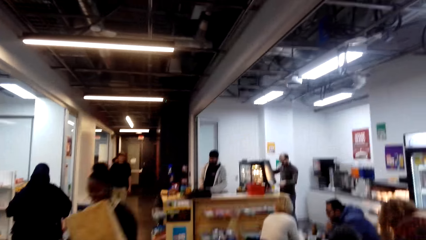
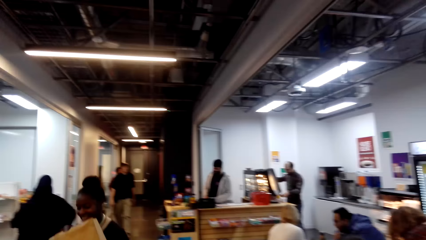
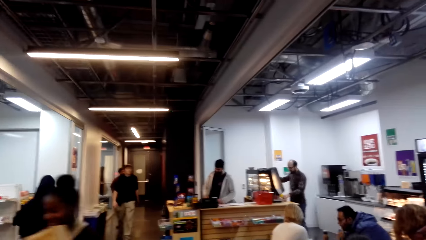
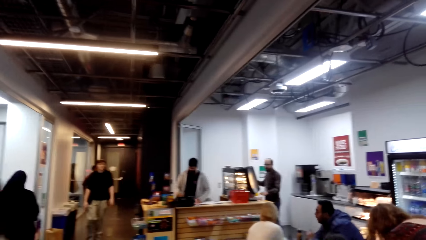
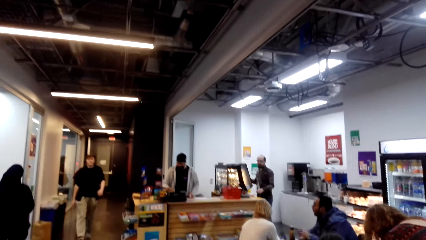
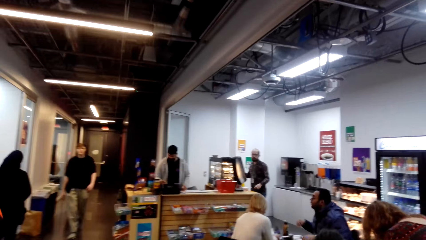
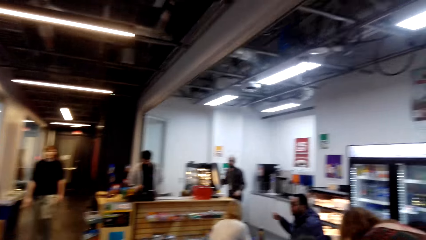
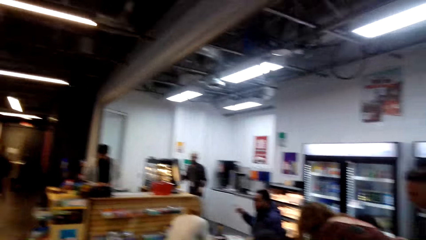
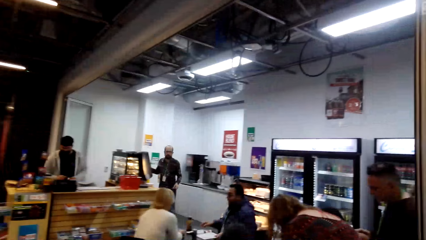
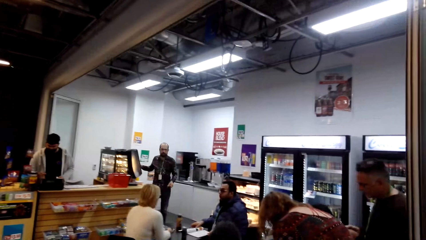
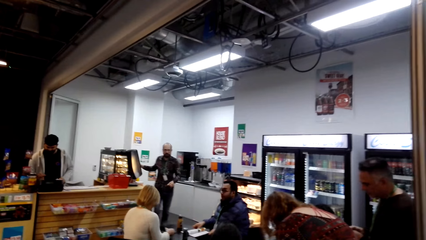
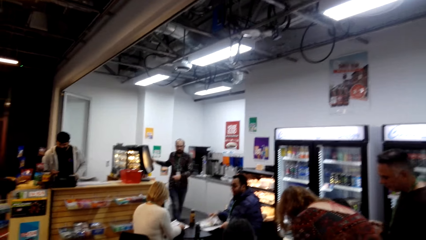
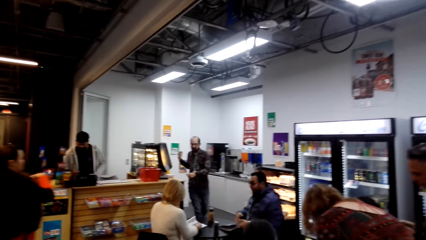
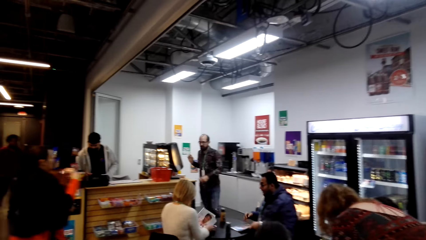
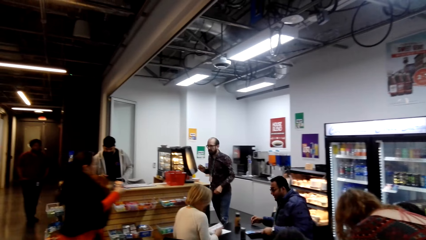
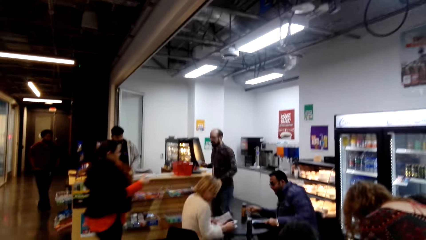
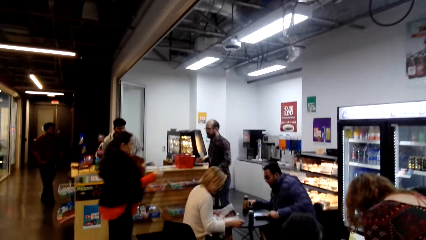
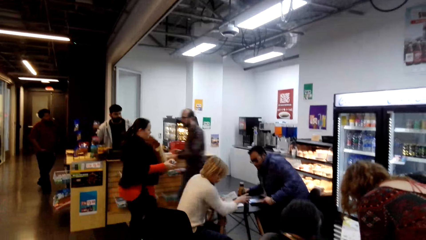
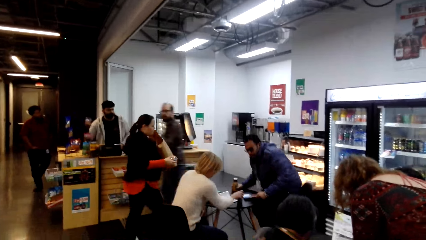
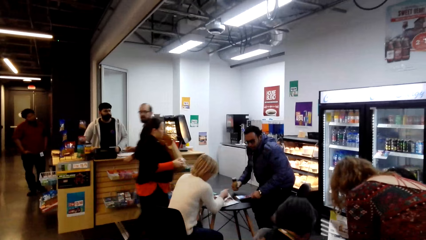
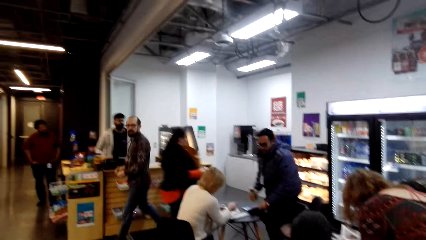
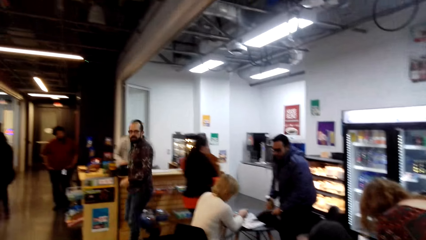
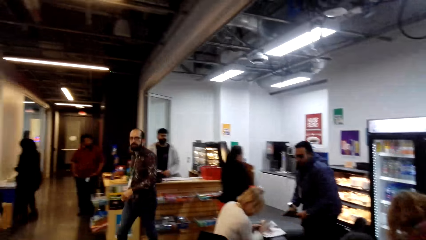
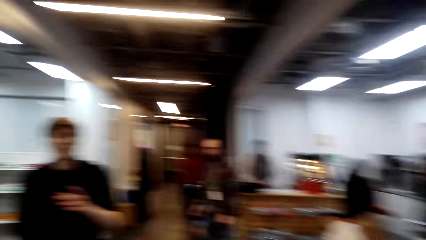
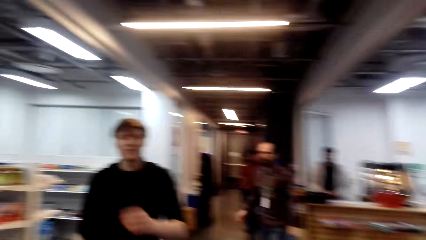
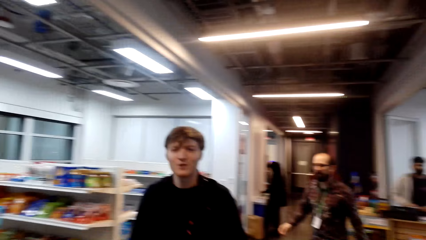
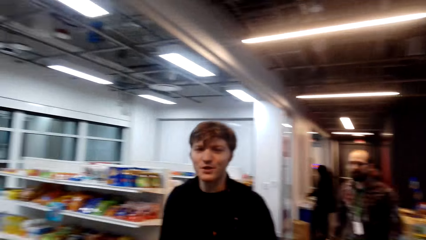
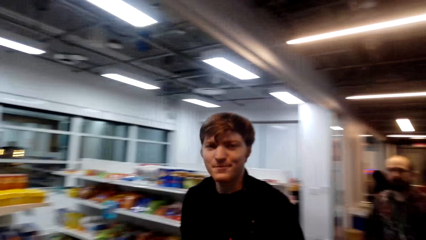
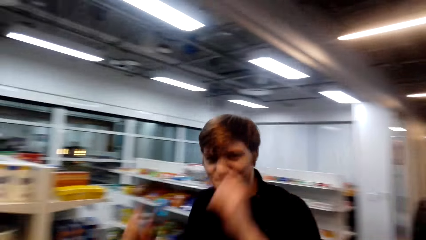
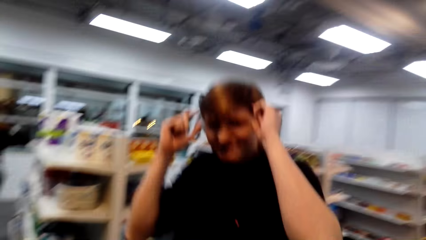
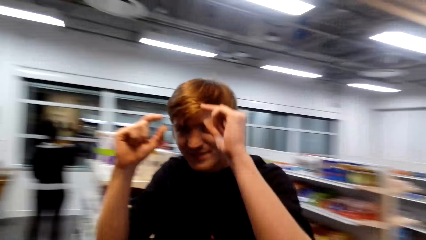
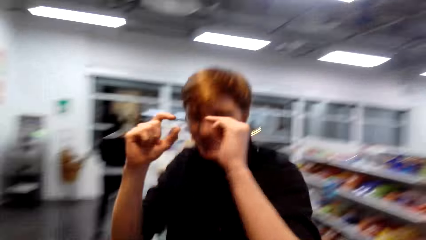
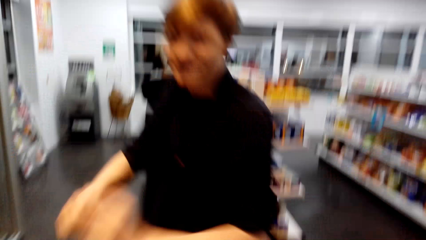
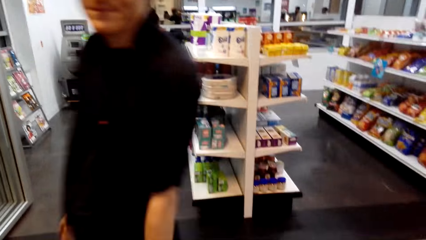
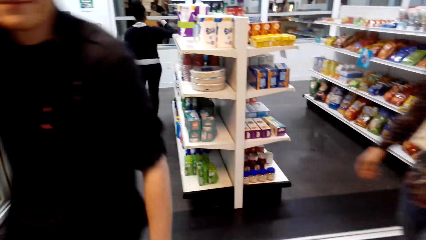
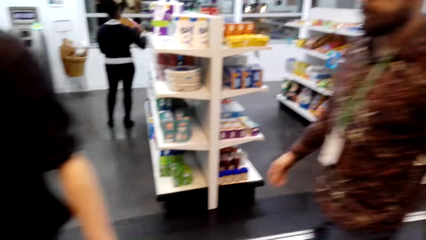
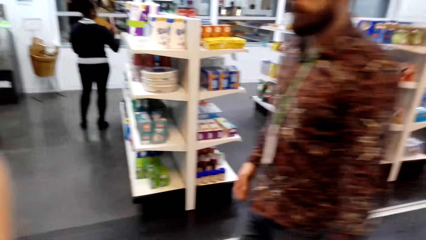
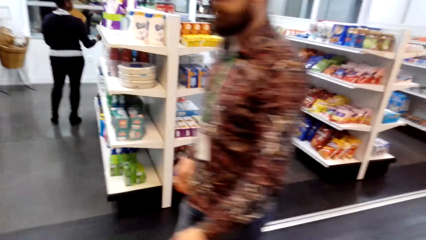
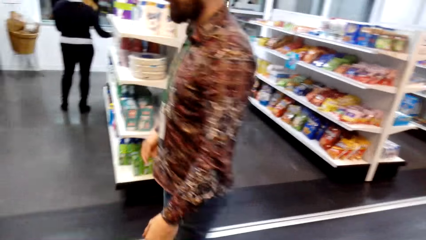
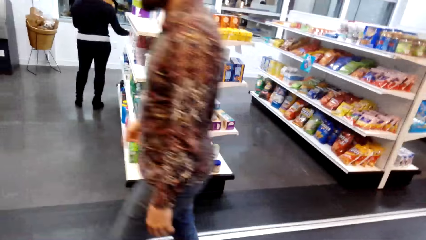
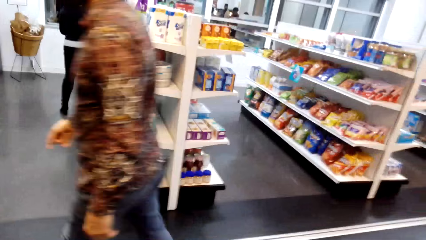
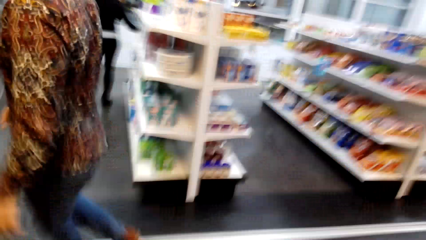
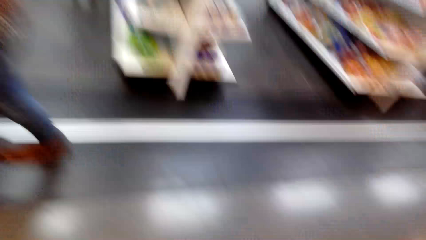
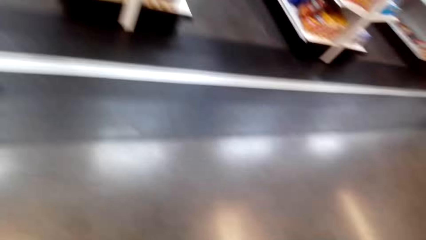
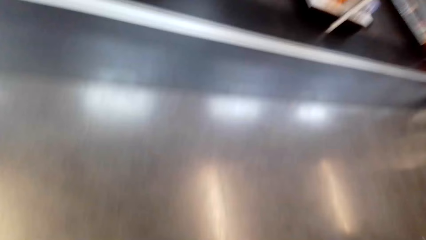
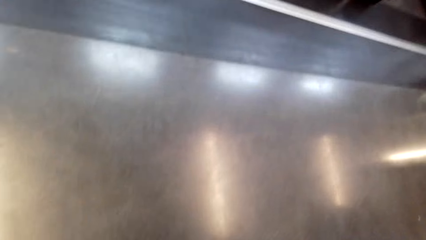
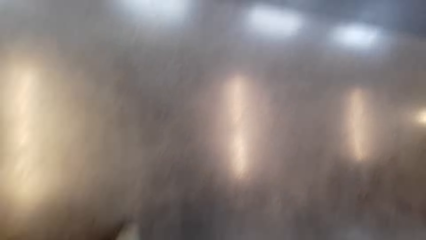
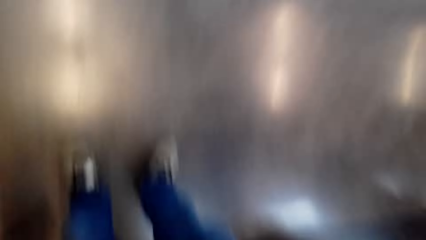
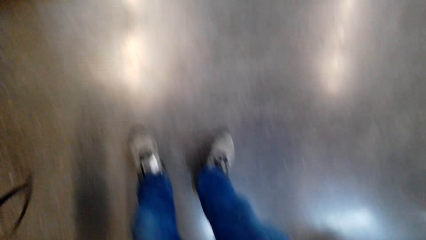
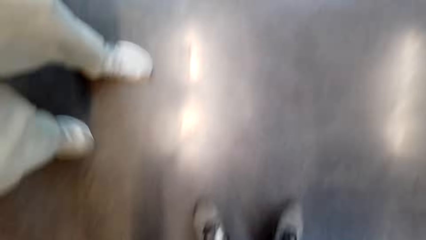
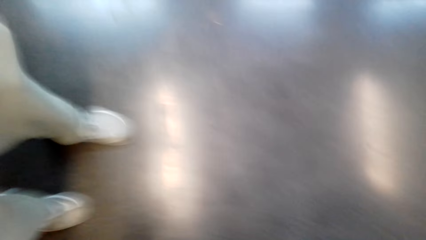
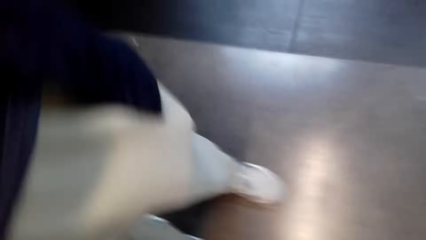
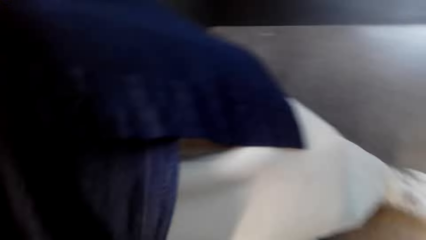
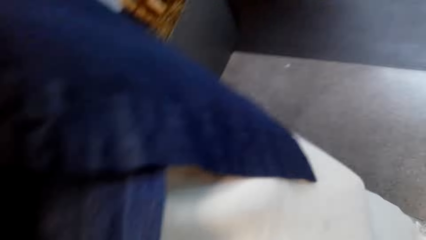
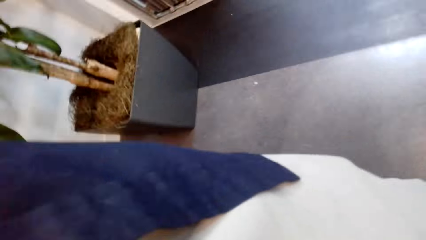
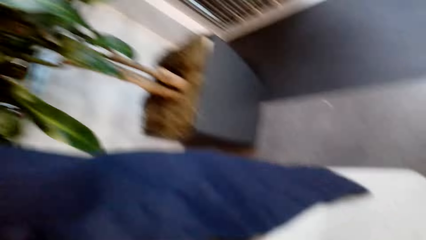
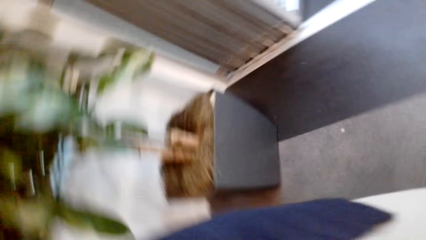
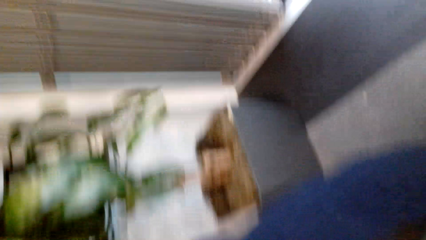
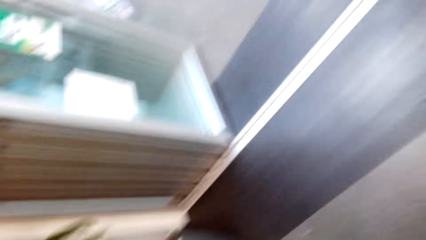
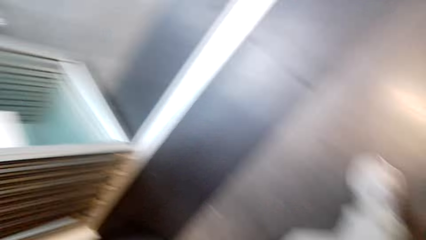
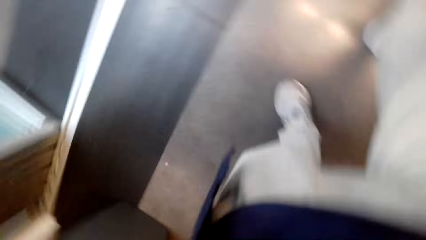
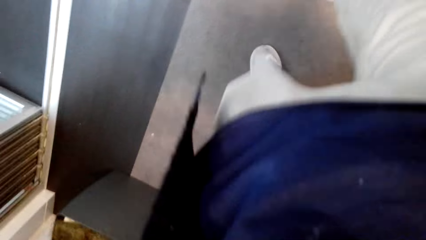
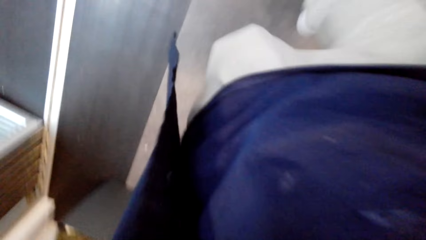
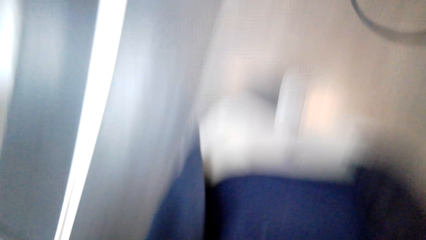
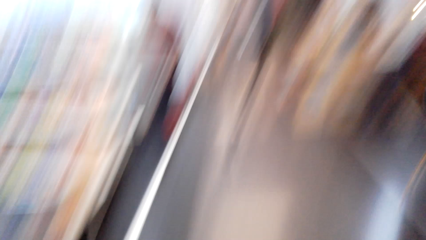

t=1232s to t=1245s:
The camera wearer walks around. A man gestures at the camera wearer. The camera wearer stands in the store.
